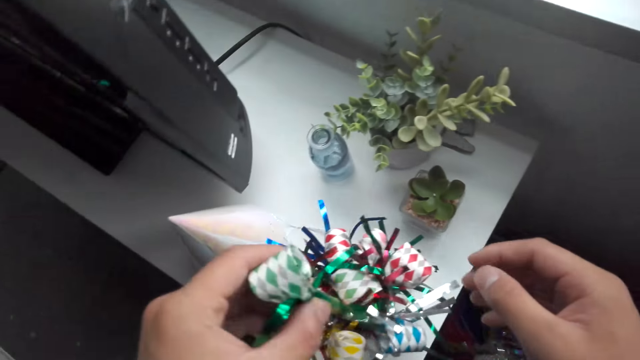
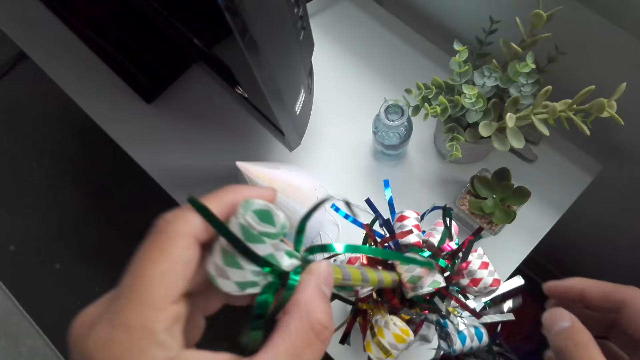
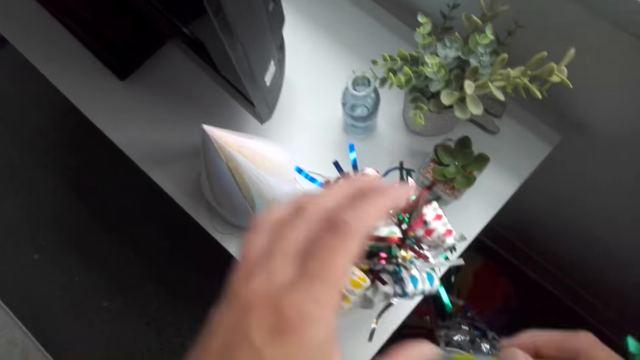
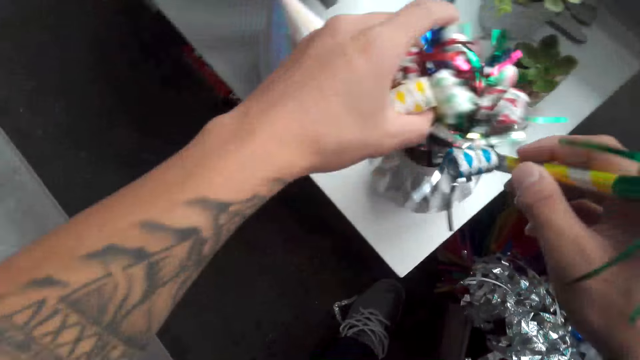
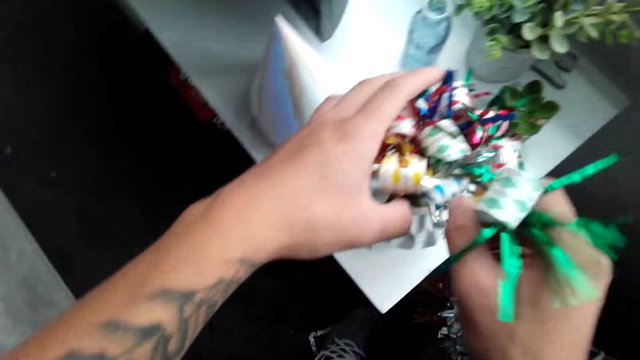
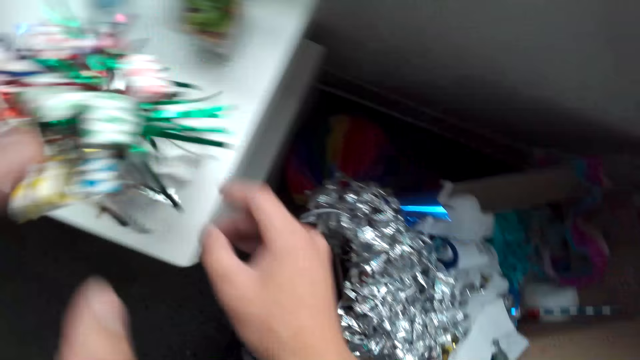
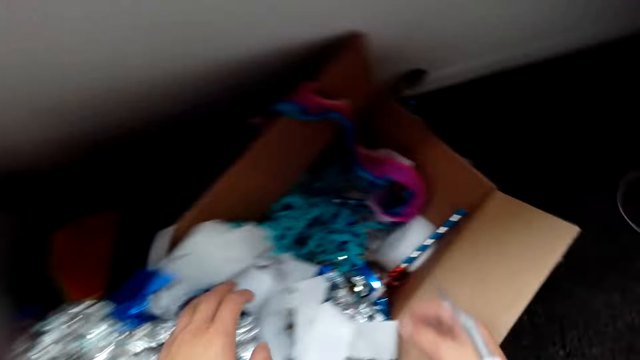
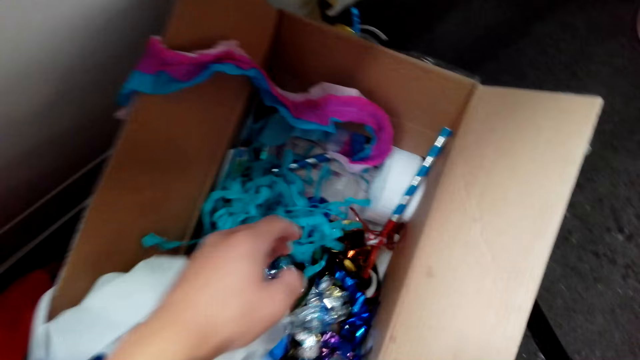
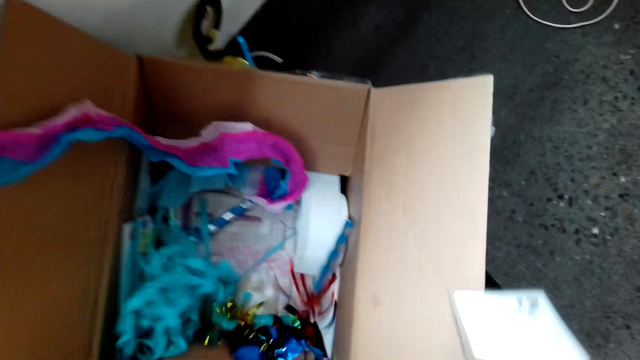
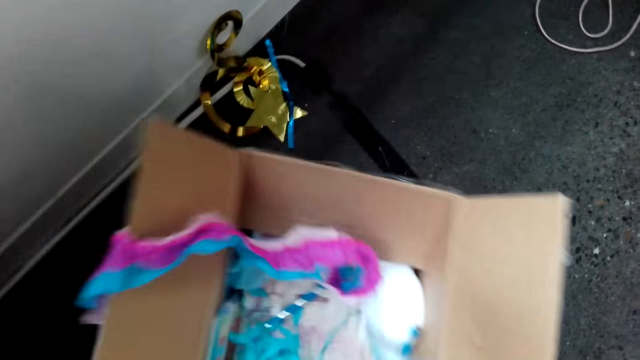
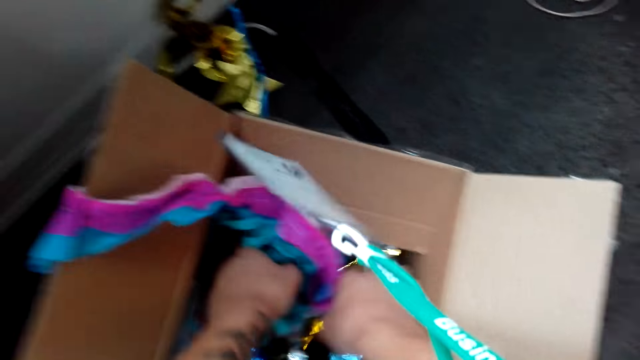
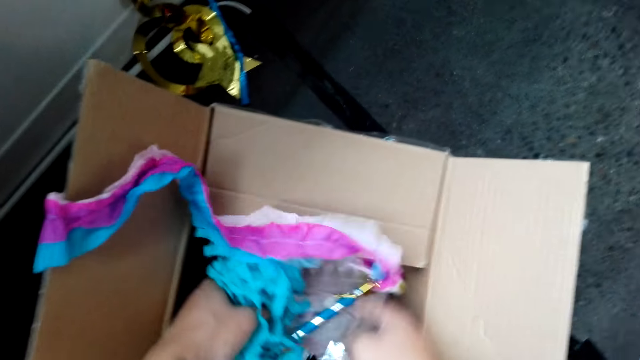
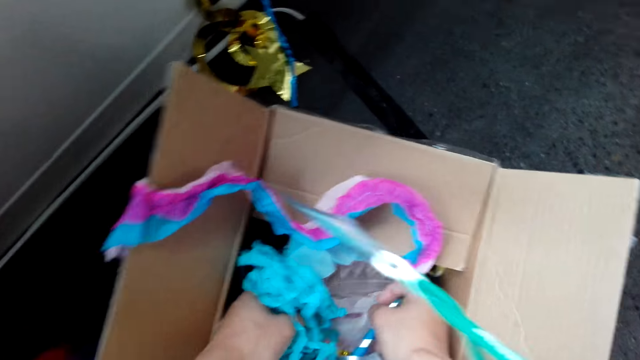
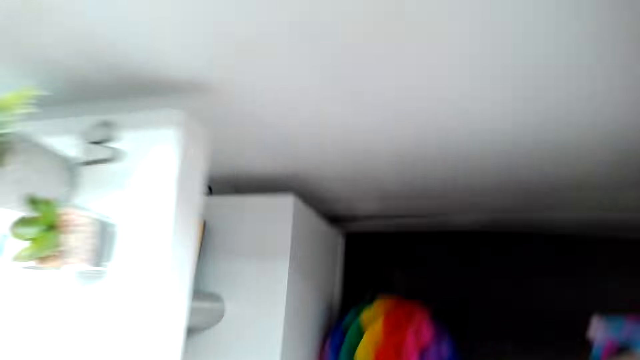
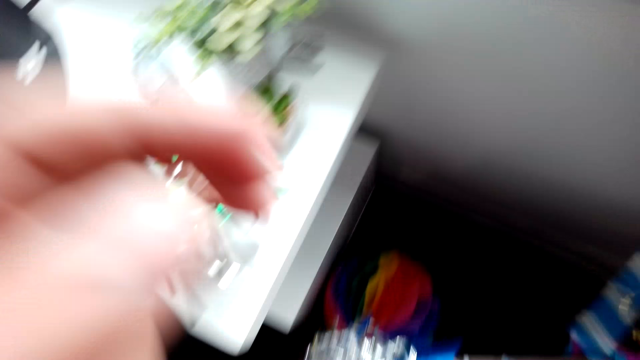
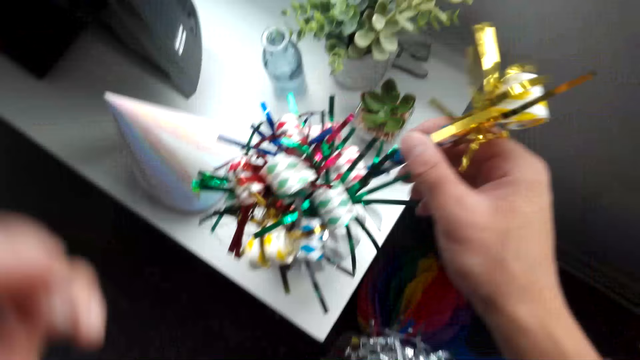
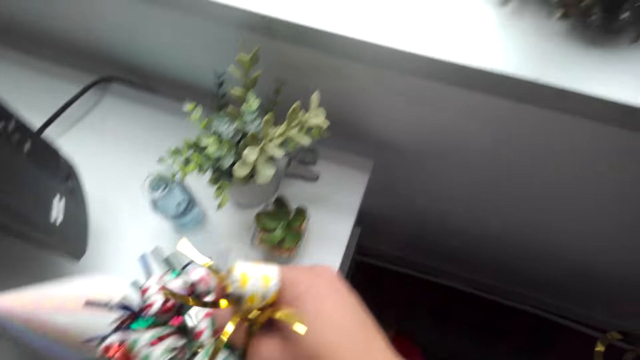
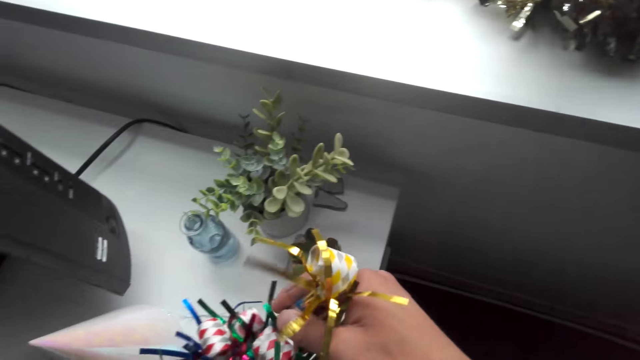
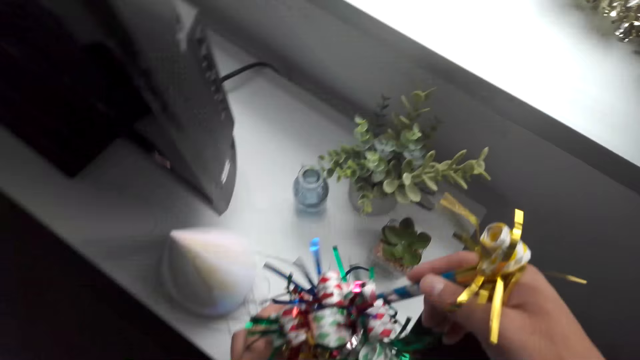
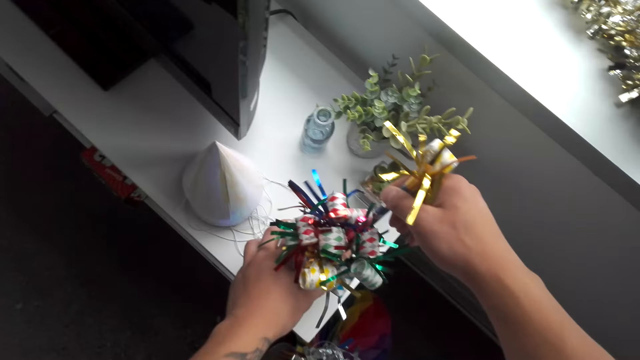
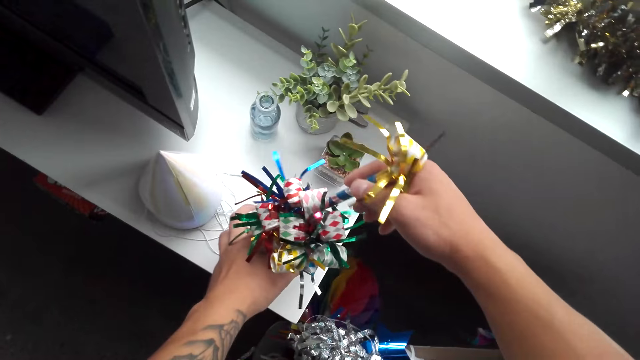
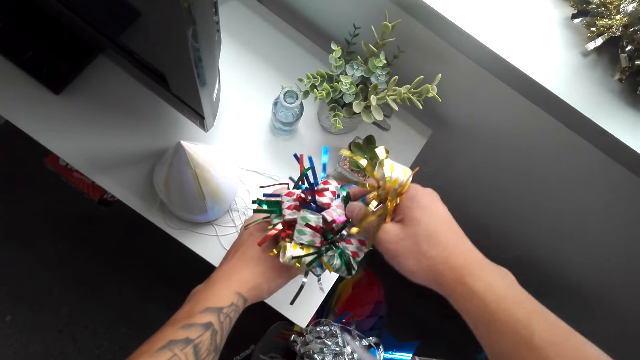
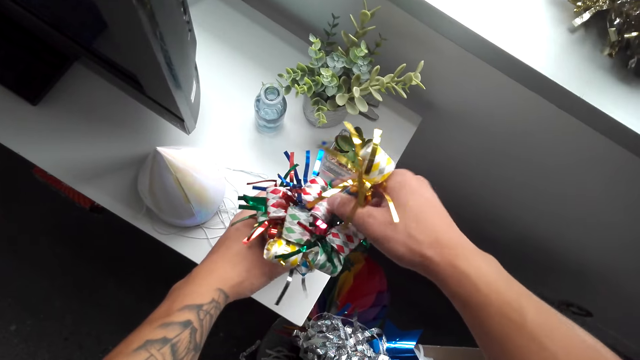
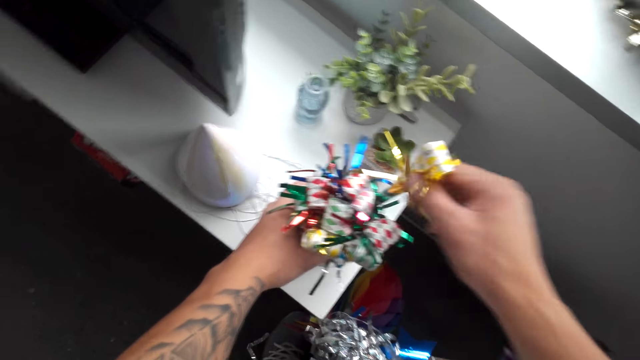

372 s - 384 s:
The camera wearer moves the streamers. They pick a noisemaker blower. They put the noisemaker blower with the rest.

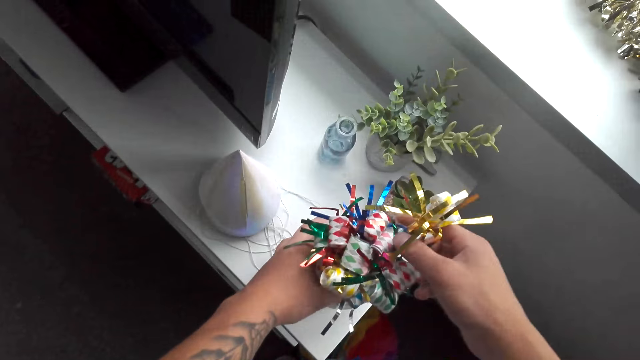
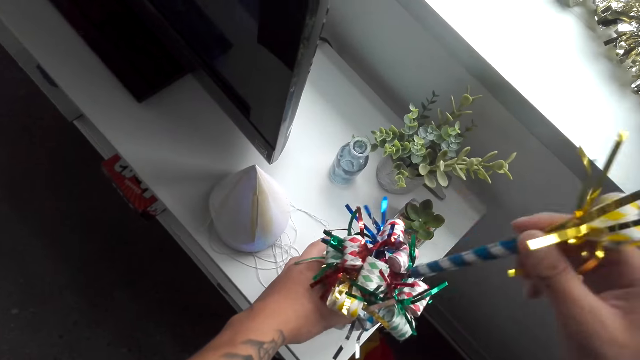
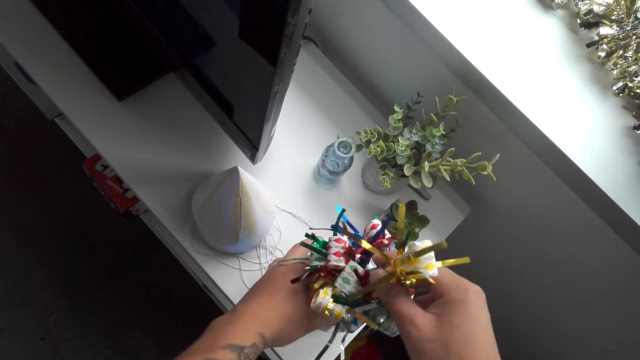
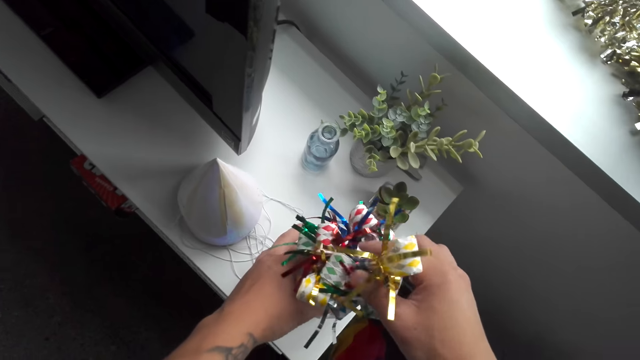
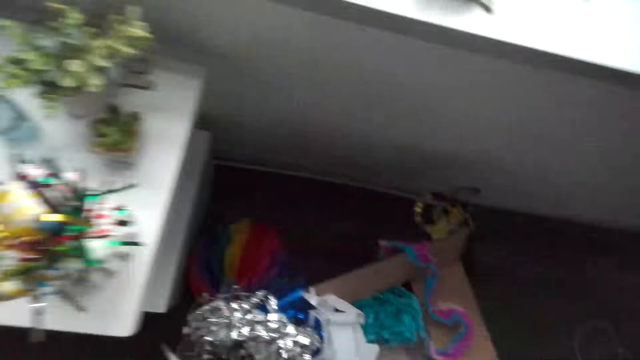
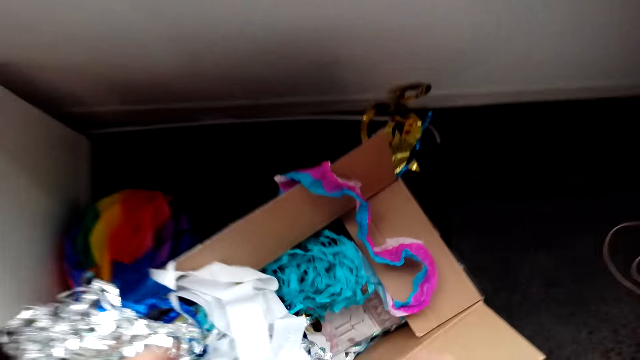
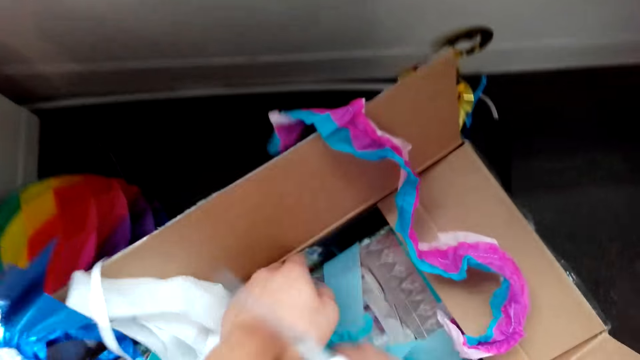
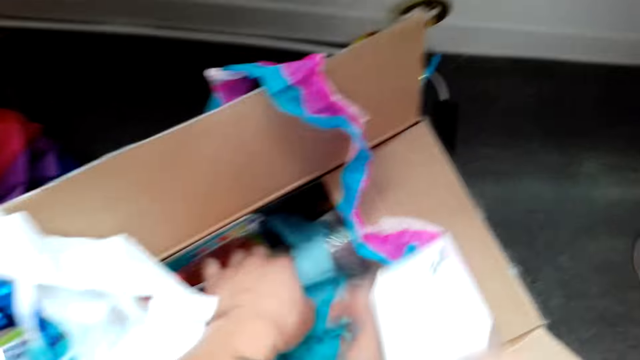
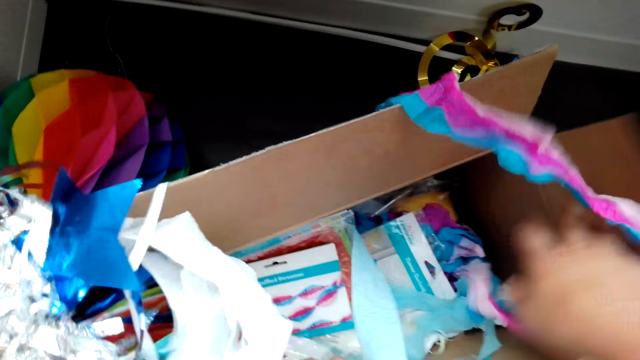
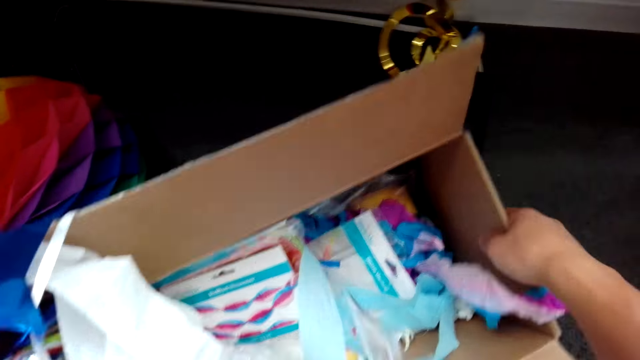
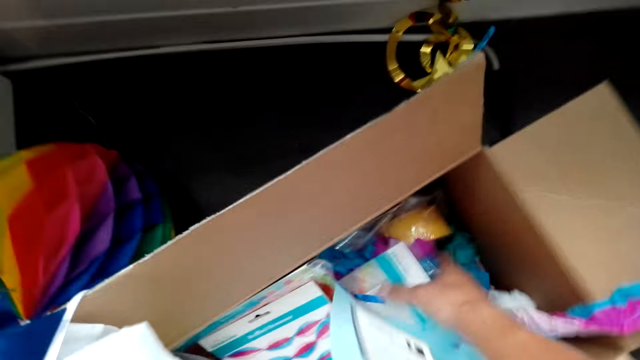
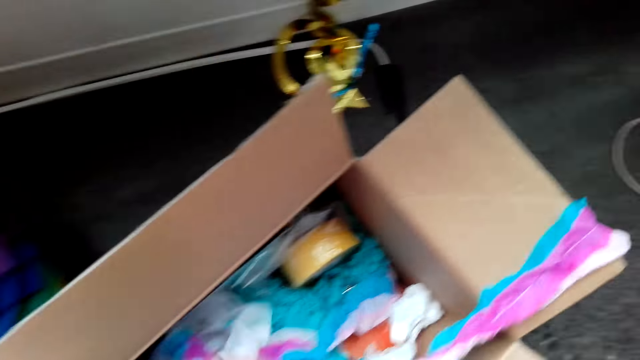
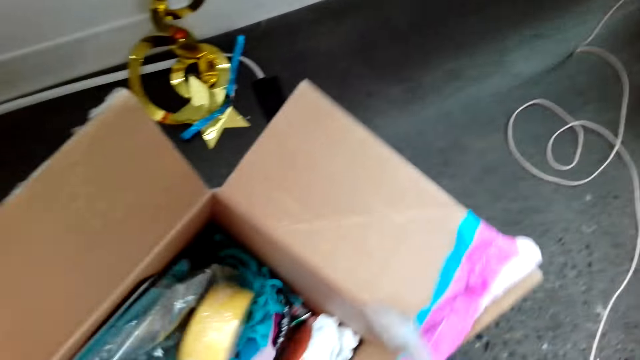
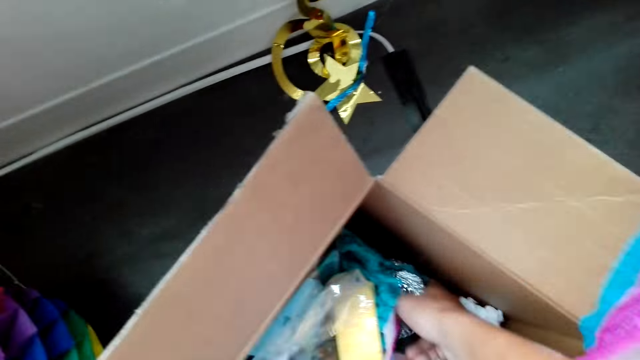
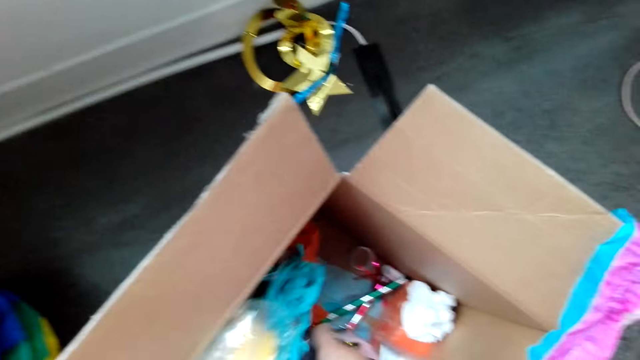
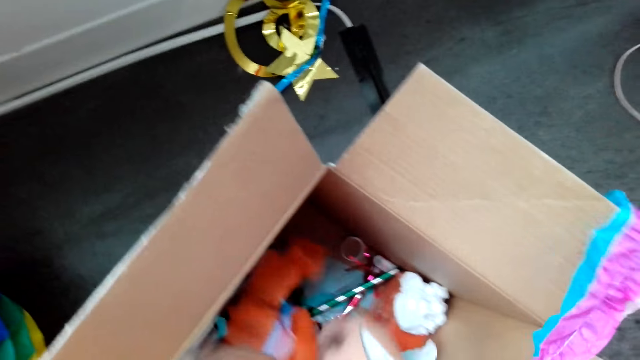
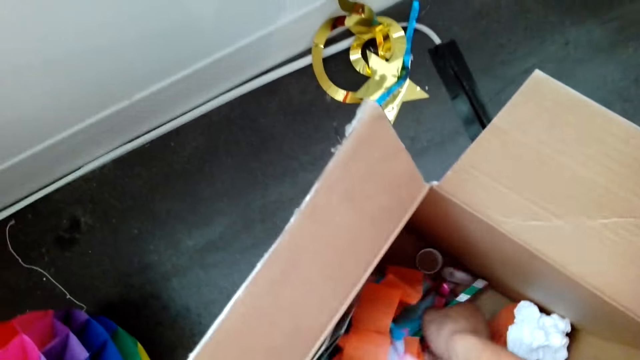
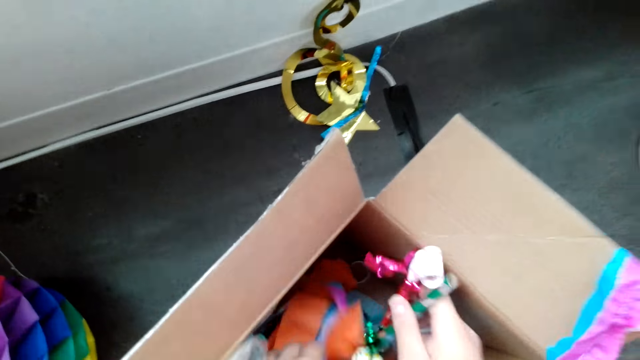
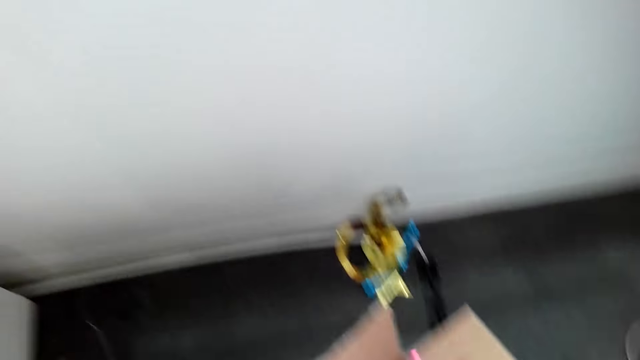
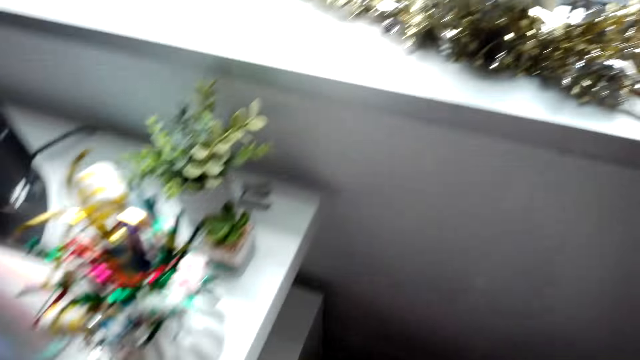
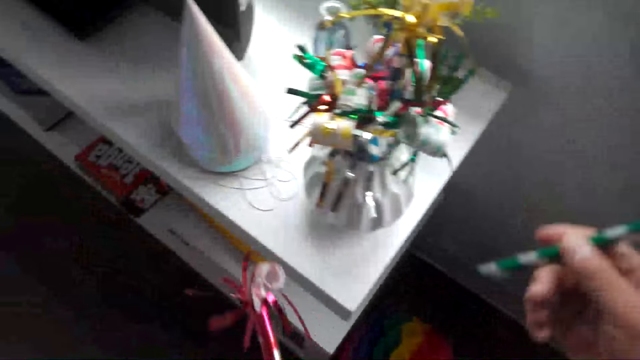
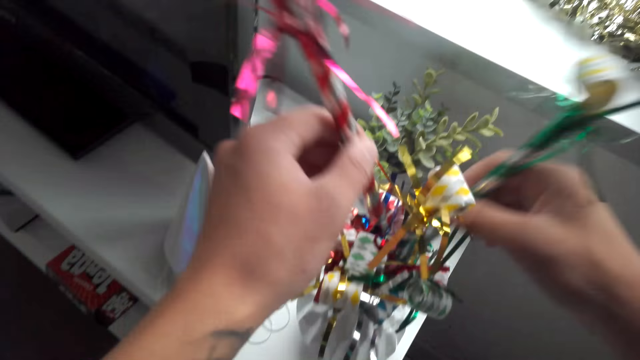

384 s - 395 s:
The camera wearer looks through the decoration box. They fold the box cover. They pick noisemaker blowers.
